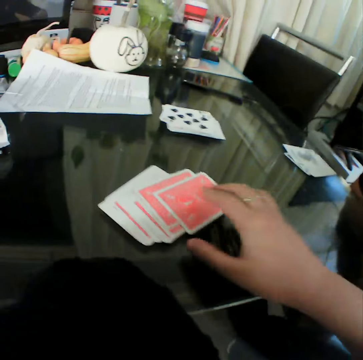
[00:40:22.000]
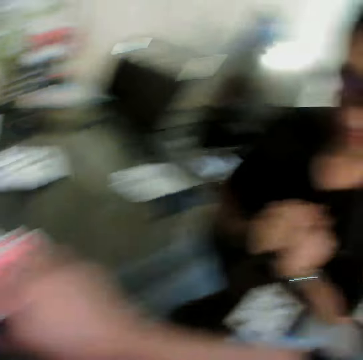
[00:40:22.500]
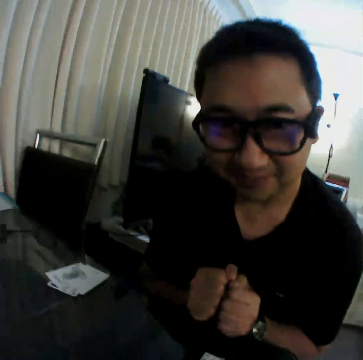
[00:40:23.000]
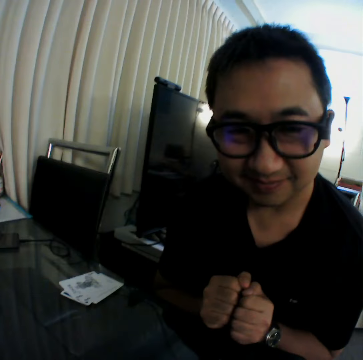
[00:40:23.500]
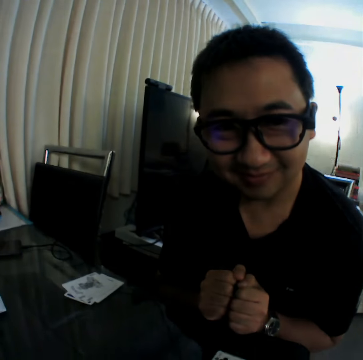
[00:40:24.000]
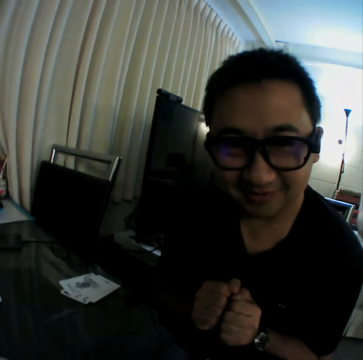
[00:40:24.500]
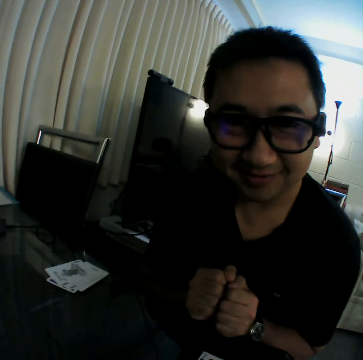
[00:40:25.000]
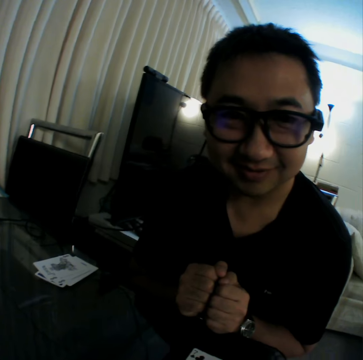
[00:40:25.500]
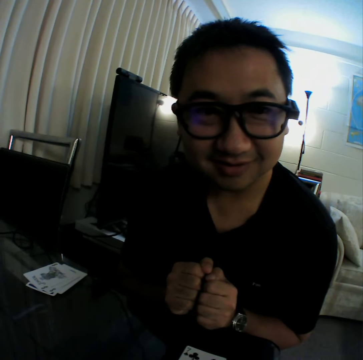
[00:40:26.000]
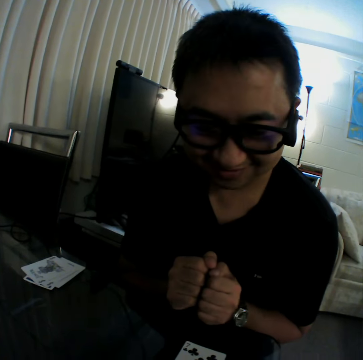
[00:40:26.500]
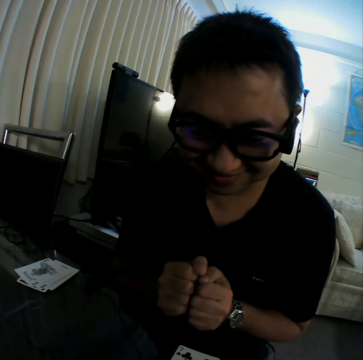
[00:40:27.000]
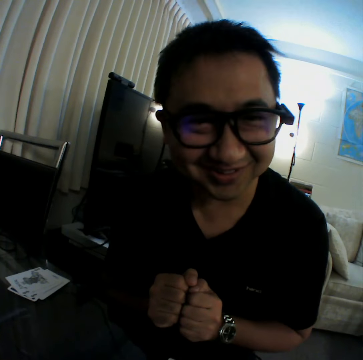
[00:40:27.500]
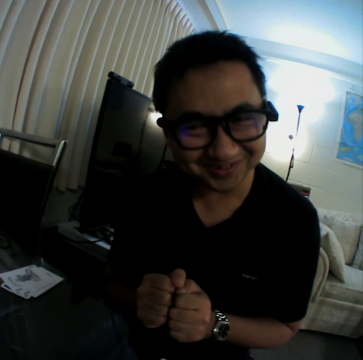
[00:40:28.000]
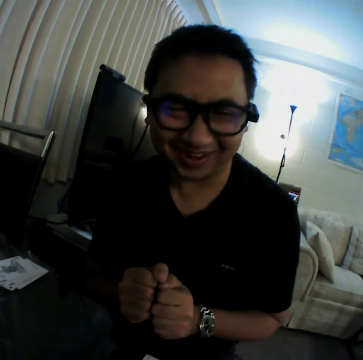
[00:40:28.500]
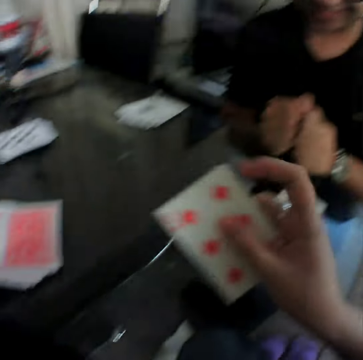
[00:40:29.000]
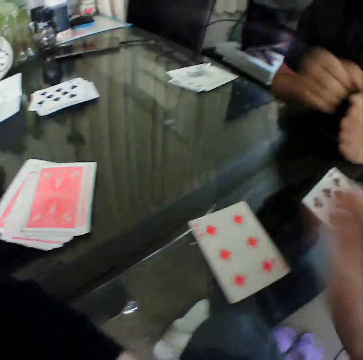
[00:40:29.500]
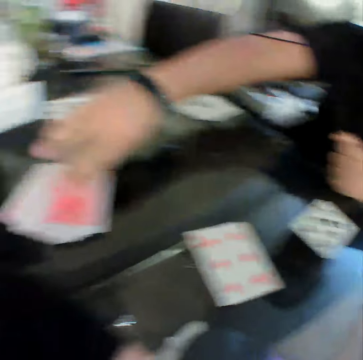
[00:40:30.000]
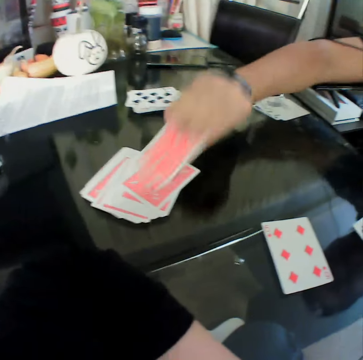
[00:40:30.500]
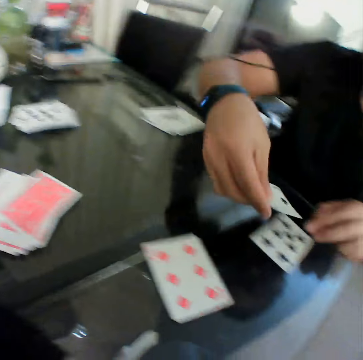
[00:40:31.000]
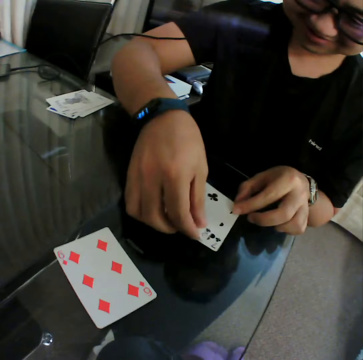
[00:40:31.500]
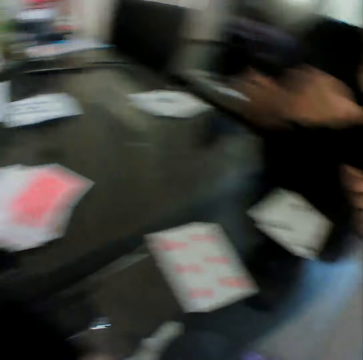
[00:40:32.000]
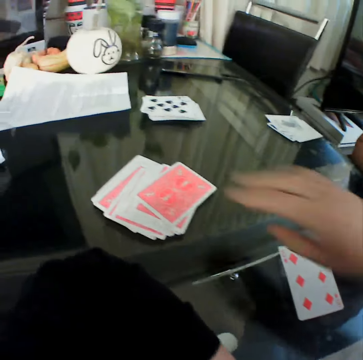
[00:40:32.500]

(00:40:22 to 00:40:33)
The camera wearer picks a card from the deck of cards on the table with his right hand. A man holds his fists together. The camera wearer places the card in his right hand on the table. The man picks a card from the deck of cards on the table with his right hand. The man places the card in his right hand on the table.

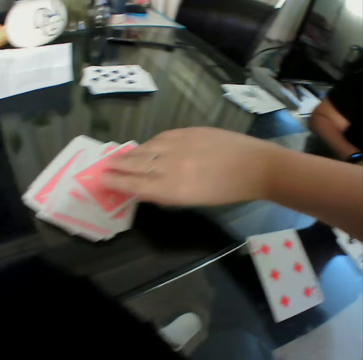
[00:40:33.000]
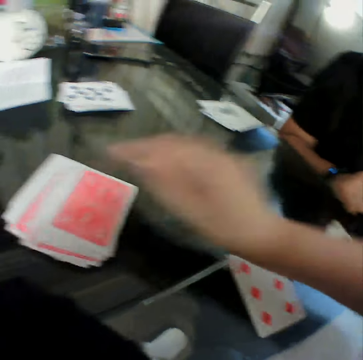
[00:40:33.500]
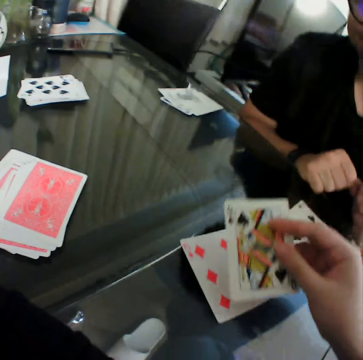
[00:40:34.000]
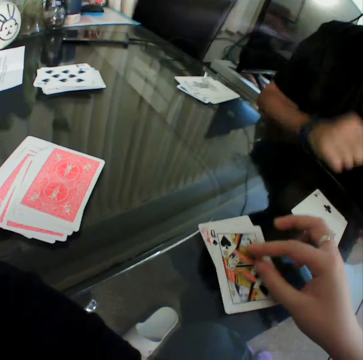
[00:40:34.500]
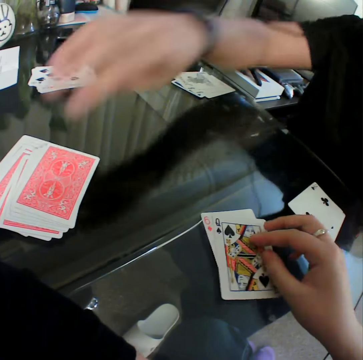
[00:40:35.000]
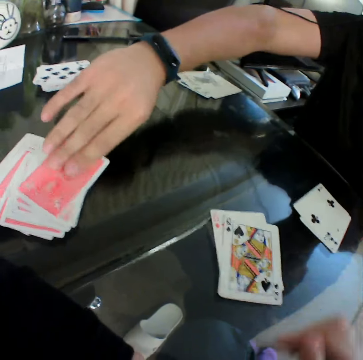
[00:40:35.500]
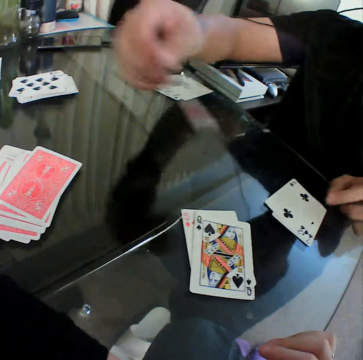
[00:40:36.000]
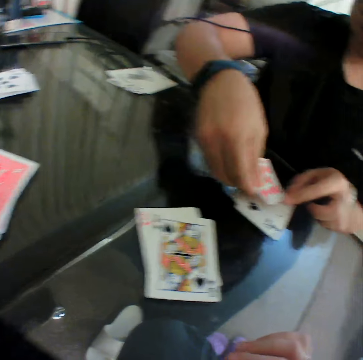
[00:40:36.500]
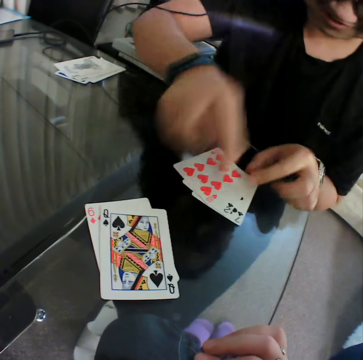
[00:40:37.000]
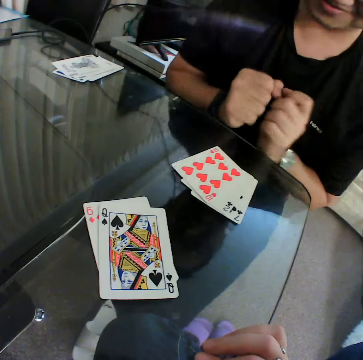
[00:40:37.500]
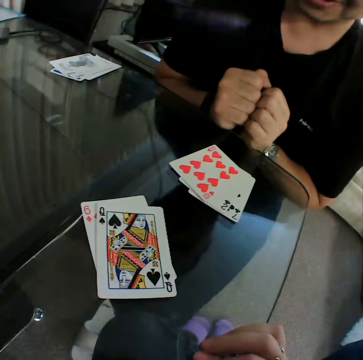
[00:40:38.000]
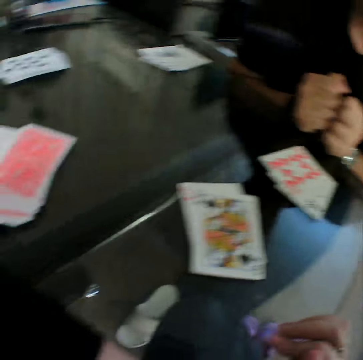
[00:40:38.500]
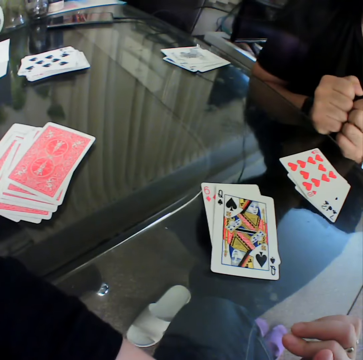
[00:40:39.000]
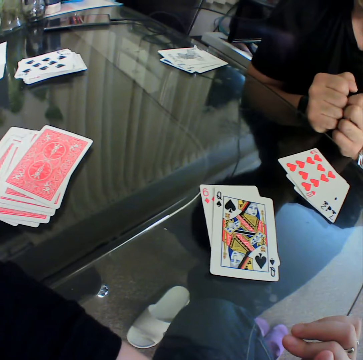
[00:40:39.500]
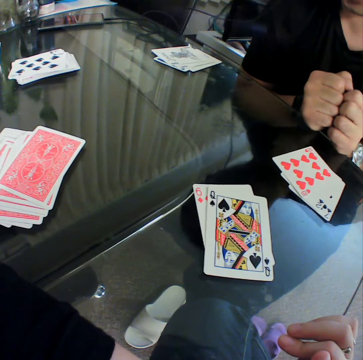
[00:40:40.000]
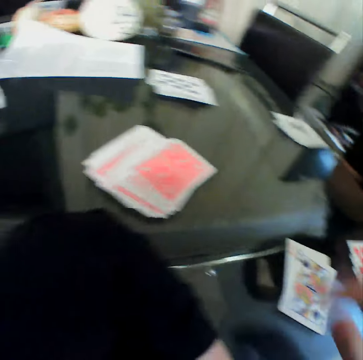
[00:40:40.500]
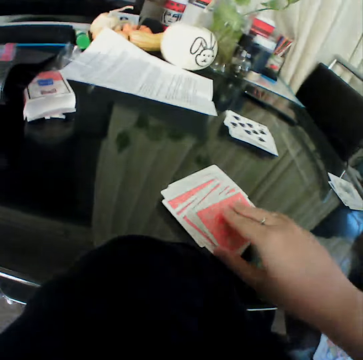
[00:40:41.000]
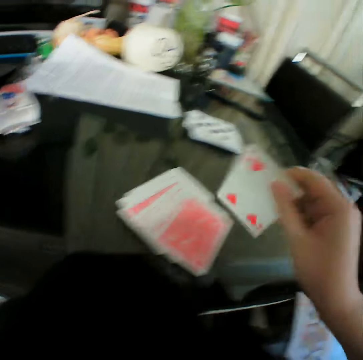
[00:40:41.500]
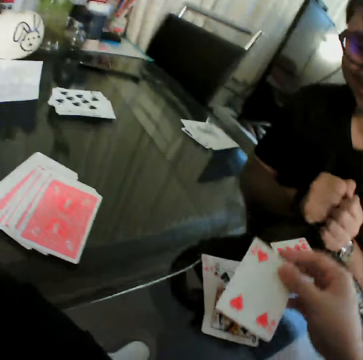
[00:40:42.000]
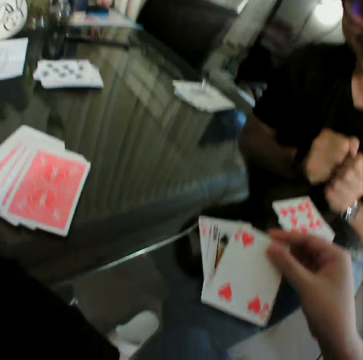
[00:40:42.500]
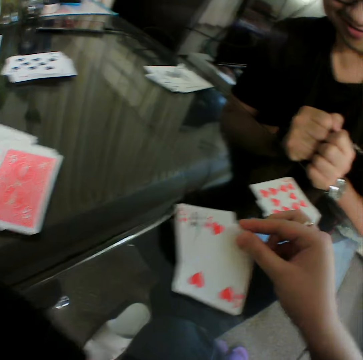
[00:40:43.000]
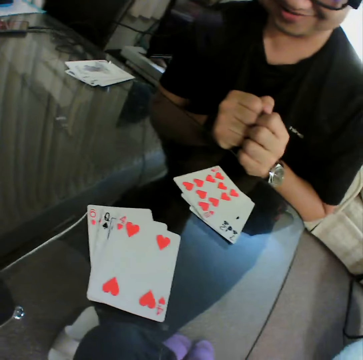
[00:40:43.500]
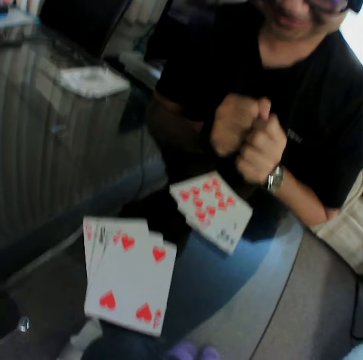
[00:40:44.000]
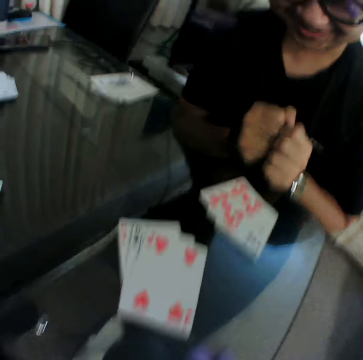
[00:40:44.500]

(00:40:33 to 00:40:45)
The camera wearer picks a card from the deck of cards on the table with his right hand. He places the card in his right hand on a card on the table. A man picks a card from the deck of cards on the table with his right hand. The man places the card in his right hand on a card on the table and holds his fists together. The camera wearer picks a card from the deck of cards on the table with his right hand. He checks the card. He places the card in his right hand on a card on the table.

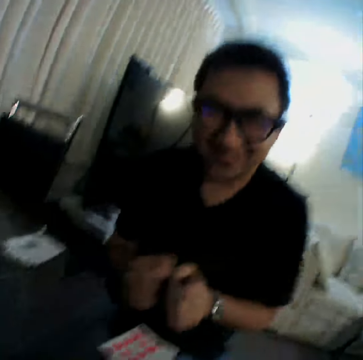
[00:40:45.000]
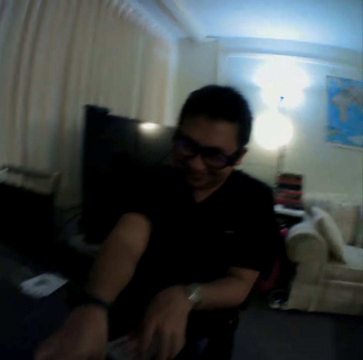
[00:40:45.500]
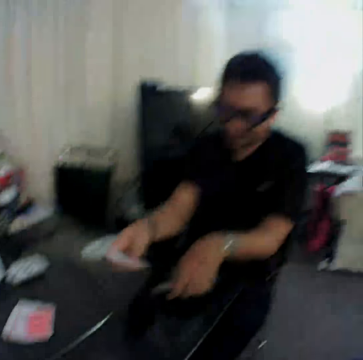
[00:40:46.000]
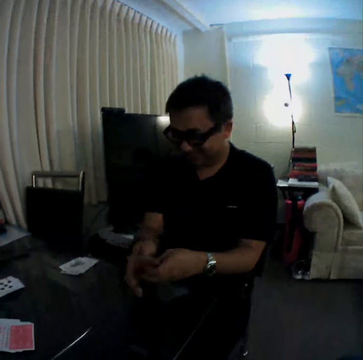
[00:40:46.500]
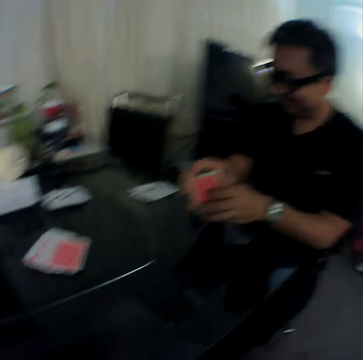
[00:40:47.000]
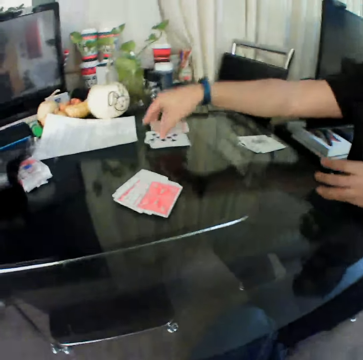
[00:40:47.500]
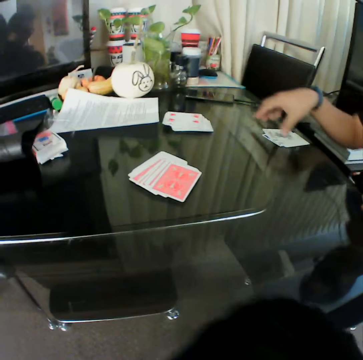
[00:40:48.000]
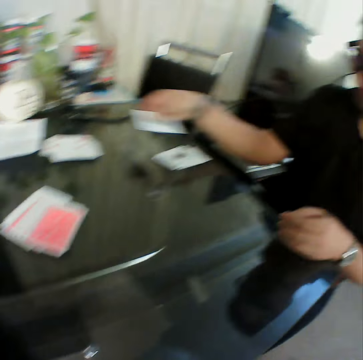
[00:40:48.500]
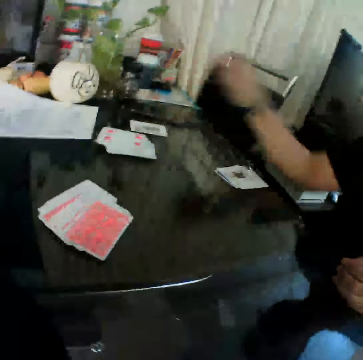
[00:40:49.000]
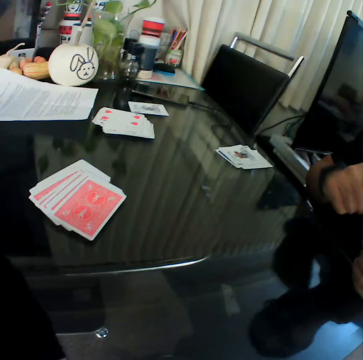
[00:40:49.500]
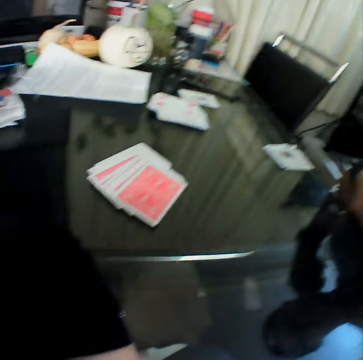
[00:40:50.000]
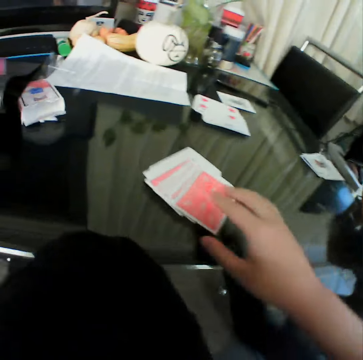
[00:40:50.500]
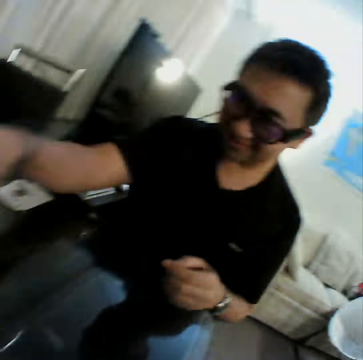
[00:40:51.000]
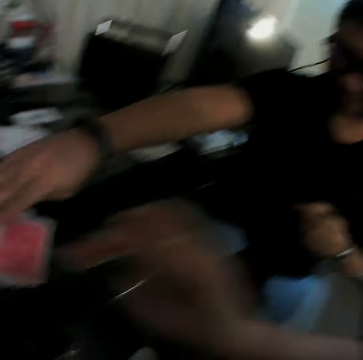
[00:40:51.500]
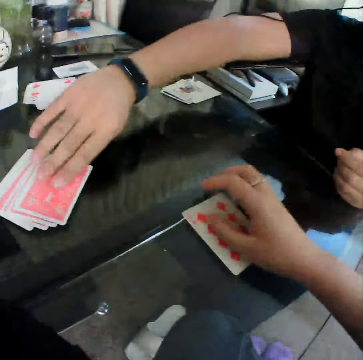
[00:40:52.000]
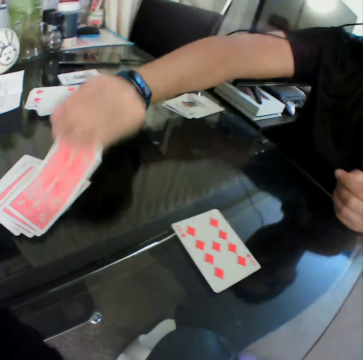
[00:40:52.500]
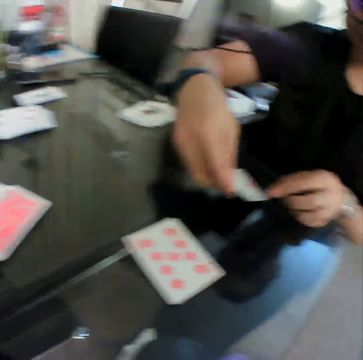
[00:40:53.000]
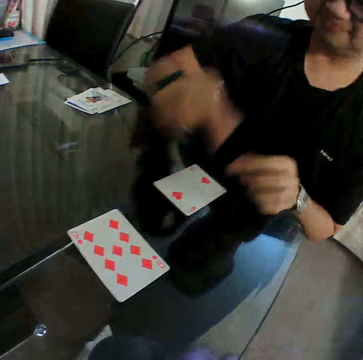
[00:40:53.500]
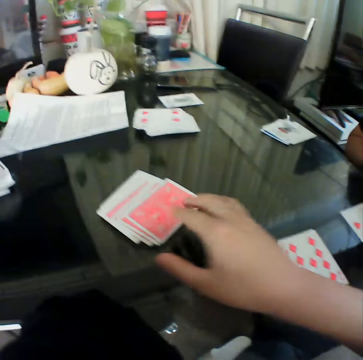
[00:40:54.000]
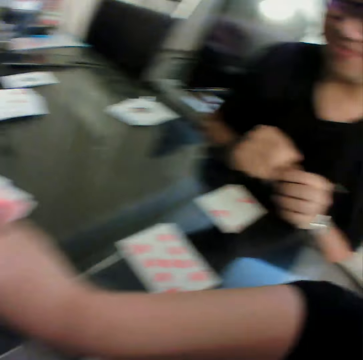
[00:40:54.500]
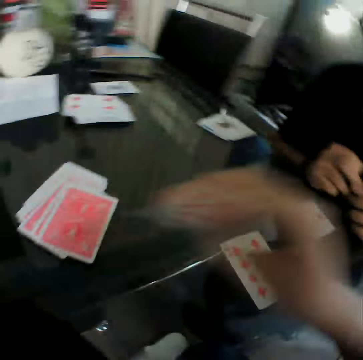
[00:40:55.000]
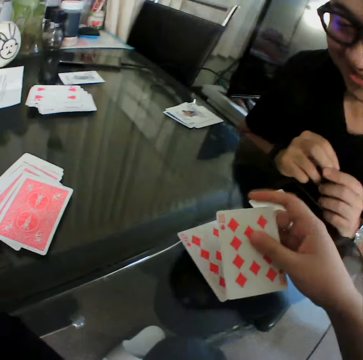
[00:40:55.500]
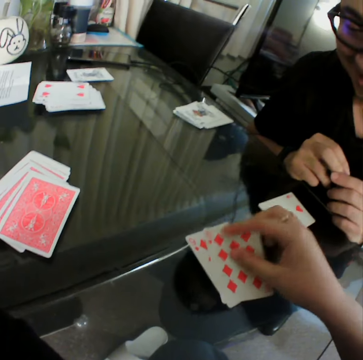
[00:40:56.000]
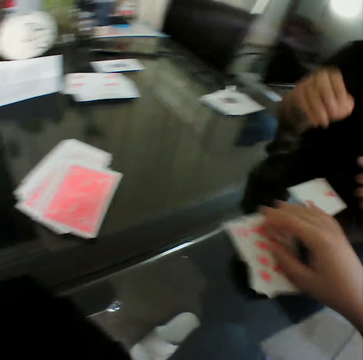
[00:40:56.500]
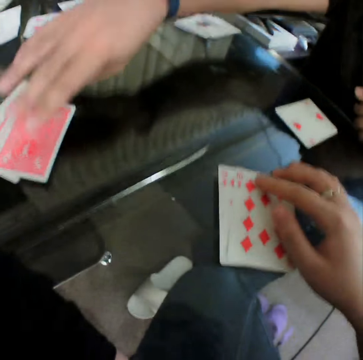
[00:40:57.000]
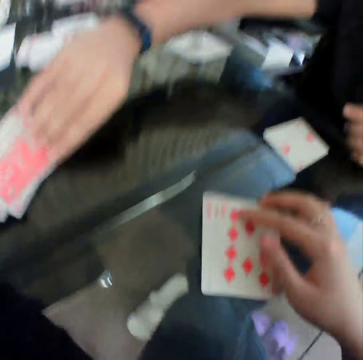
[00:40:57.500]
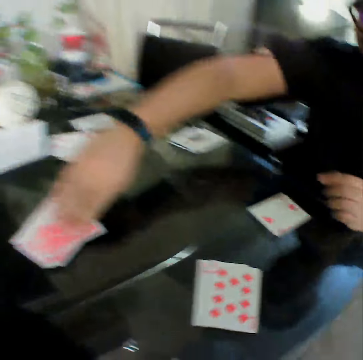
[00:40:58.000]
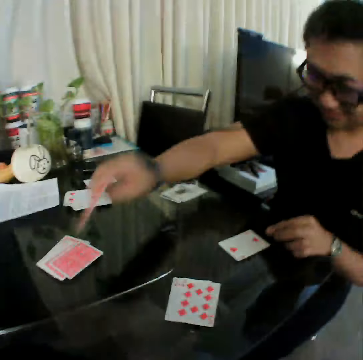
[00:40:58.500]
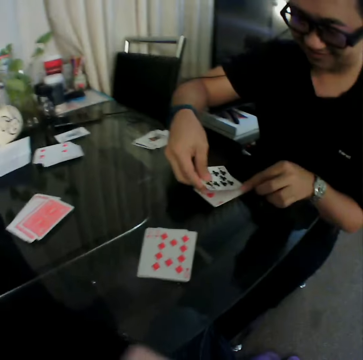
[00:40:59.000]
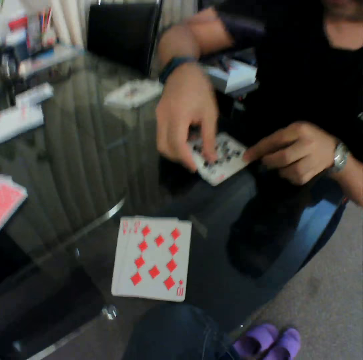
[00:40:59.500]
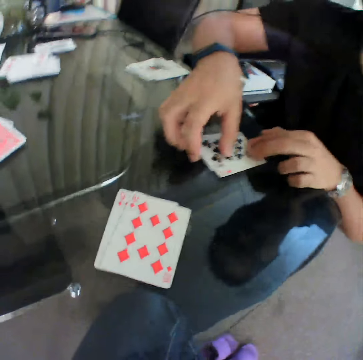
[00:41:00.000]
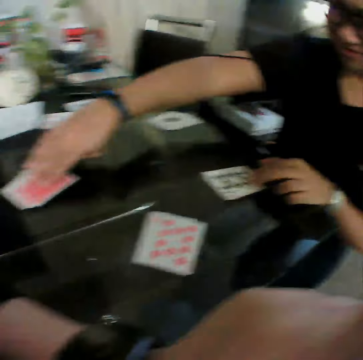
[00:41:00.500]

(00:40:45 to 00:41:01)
A man packs the cards on the table. The man drops the cards on a deck of cards on the table with his right hand. The man picks a card from the deck of cards on the table with his right hand, drops the card in his right hand on the table, and gestures his finger. The camera wearer picks up a card. He places the card in his right hand on the table. The man picks a card from the deck of cards on the table with his right hand, checks the card, and places the card in his right hand on the table. The camera wearer picks a card from the deck of cards on the table with his right hand. He checks the card. He places the card in his right hand on the card on the table. He pulls the cards. The man picks a card from the deck of cards on the table with his right hand and places the card in his right hand on the card on the table.
